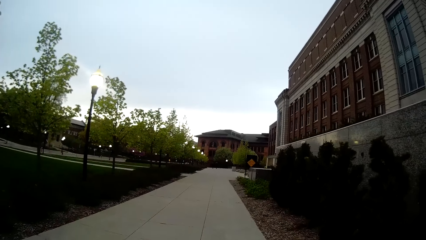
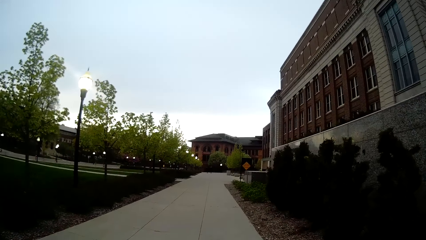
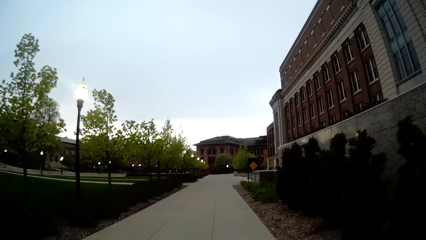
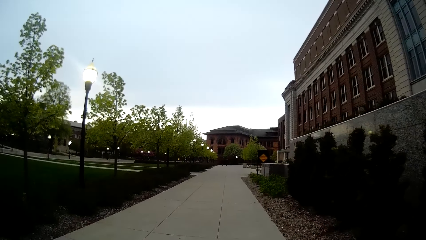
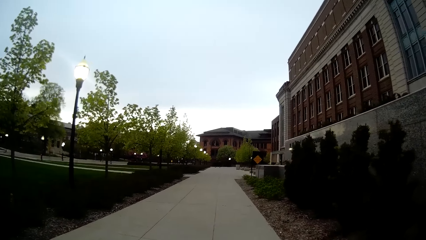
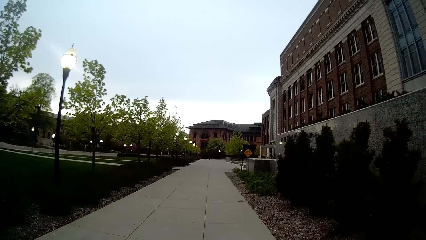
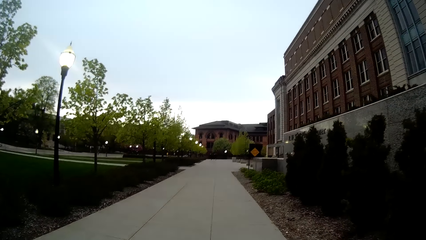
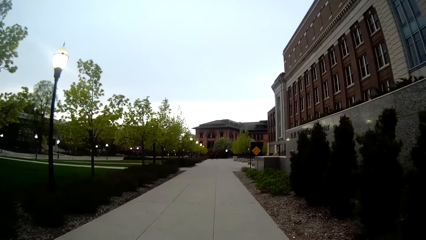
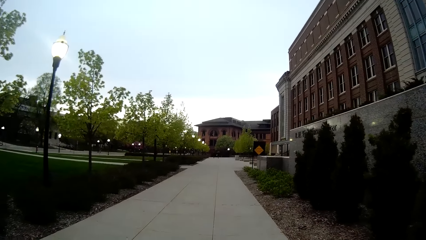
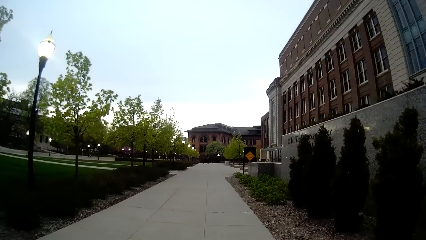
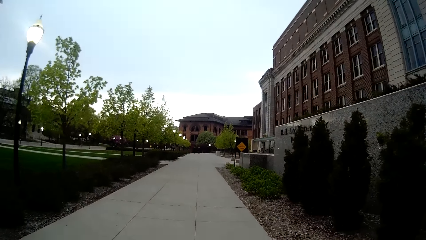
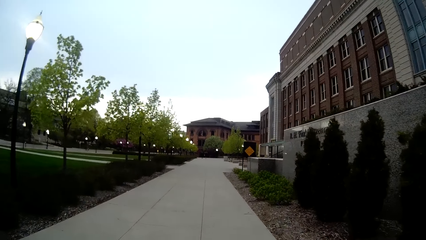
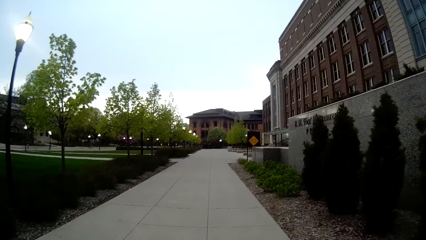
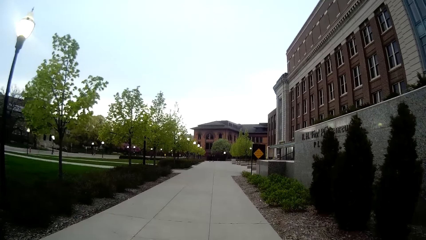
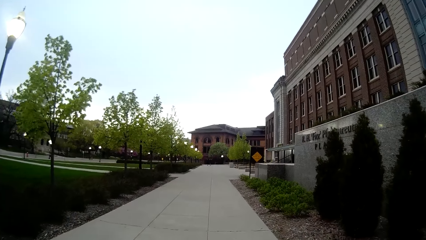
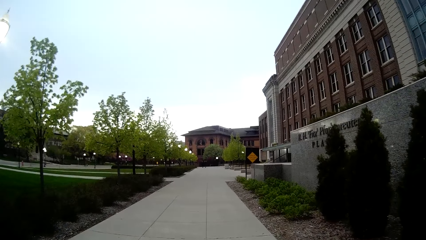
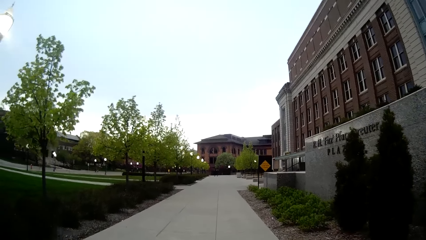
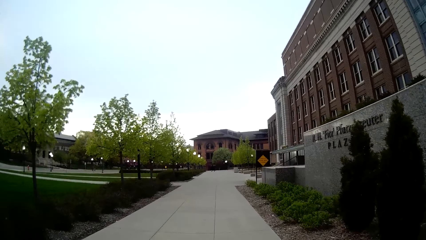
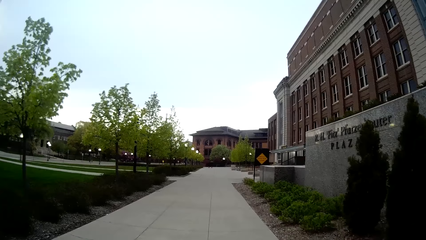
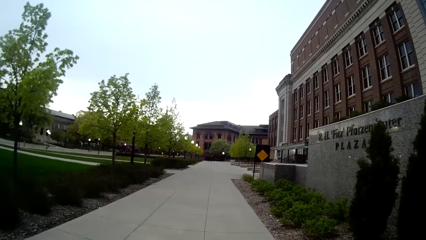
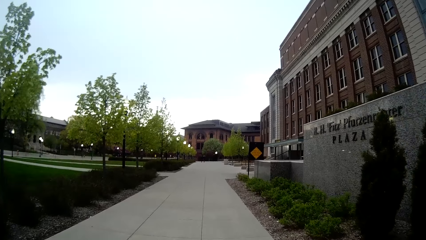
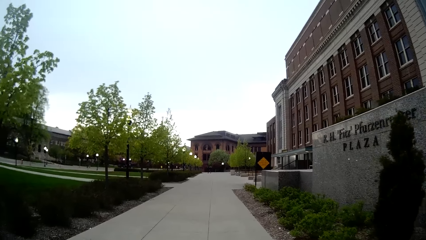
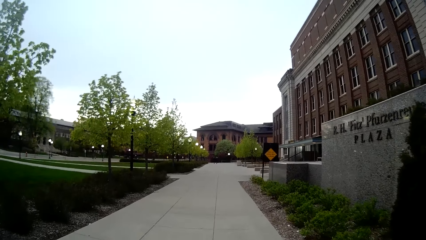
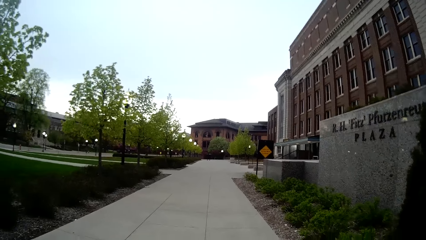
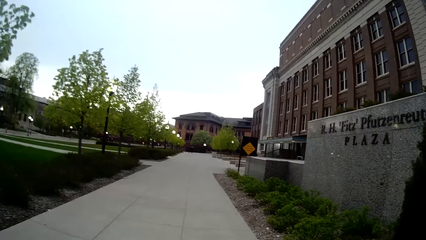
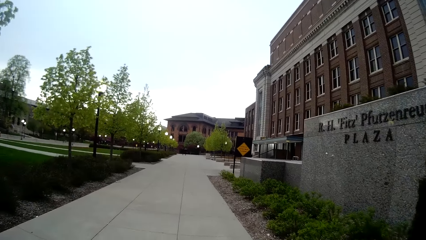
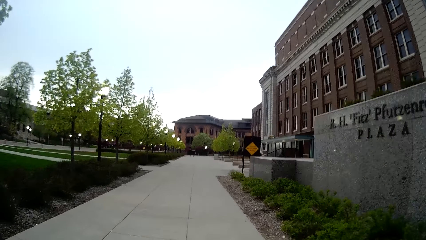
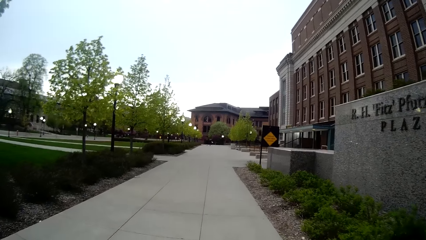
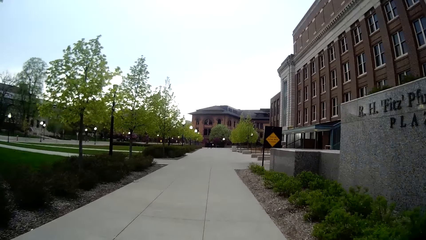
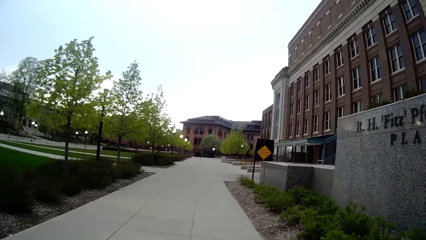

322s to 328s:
The camera wearer walks on the walkway.

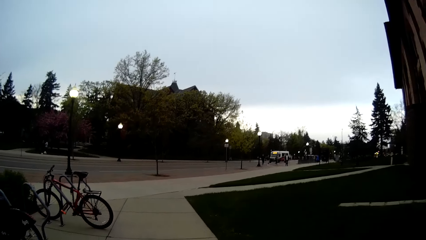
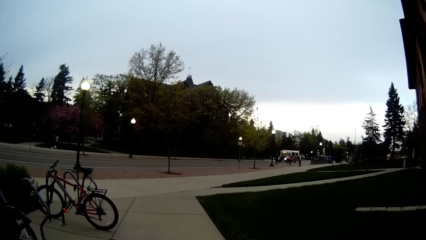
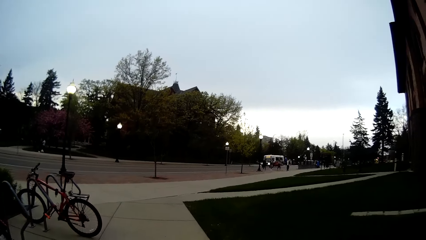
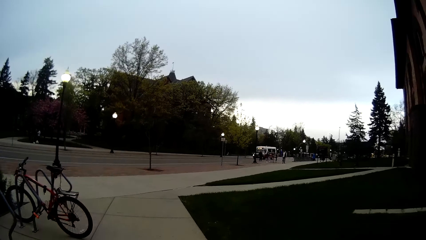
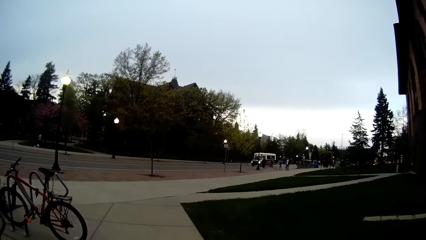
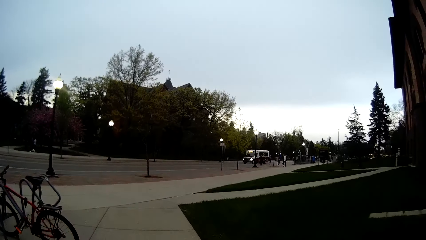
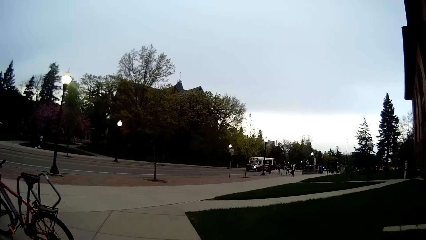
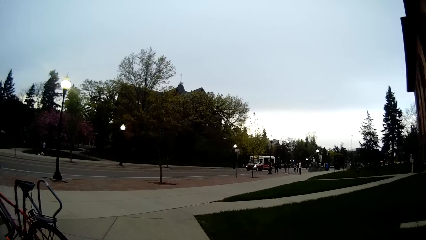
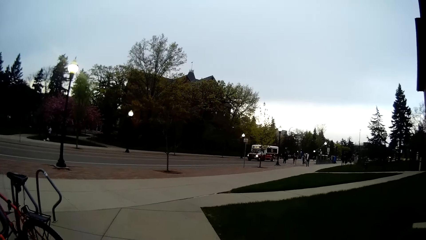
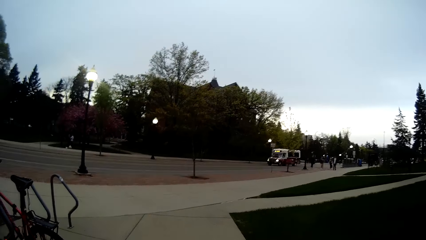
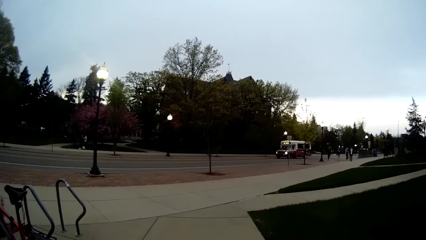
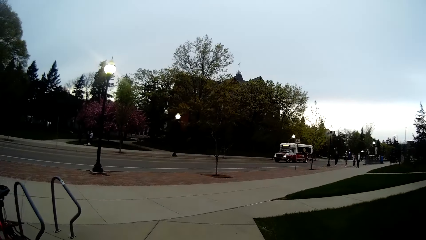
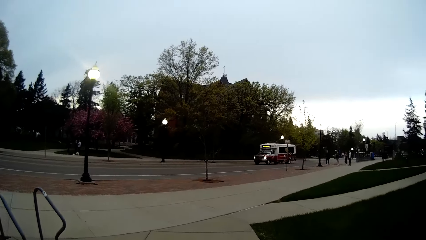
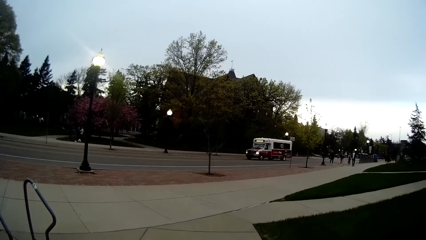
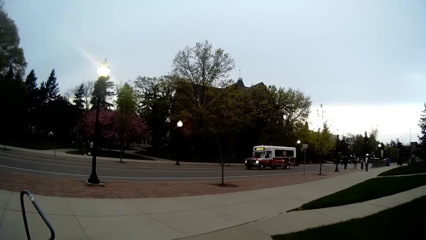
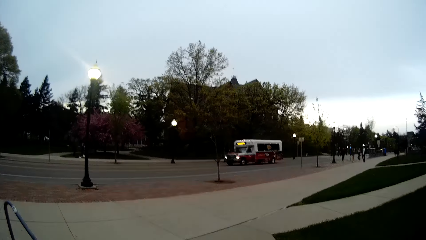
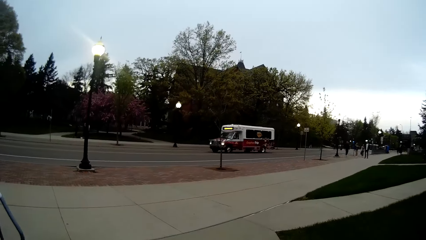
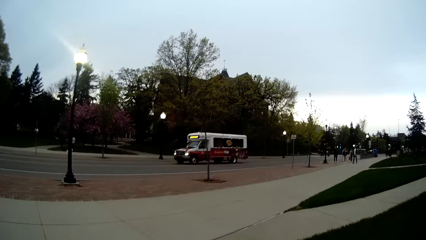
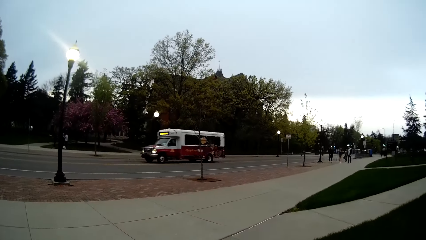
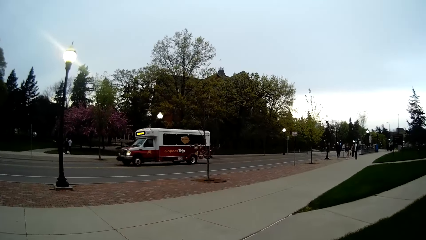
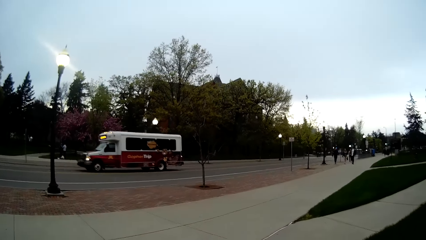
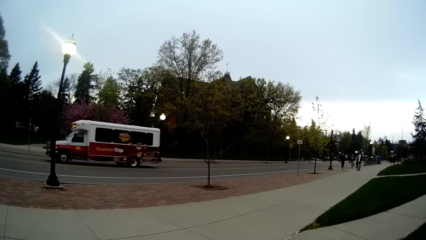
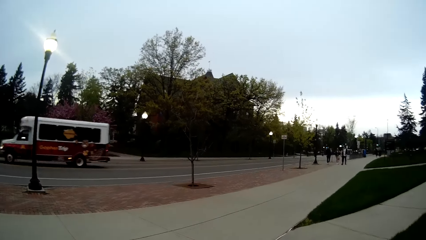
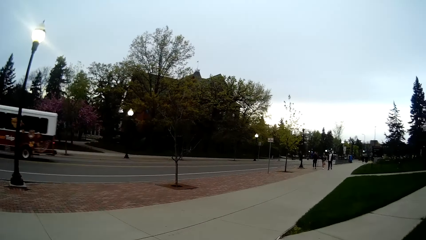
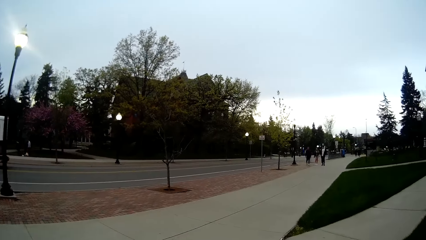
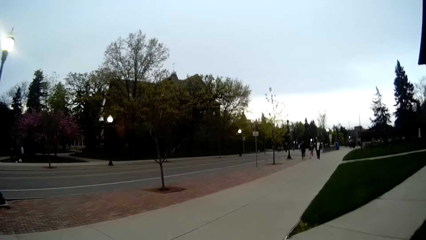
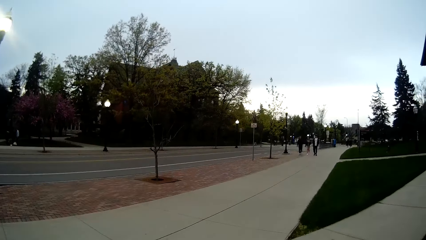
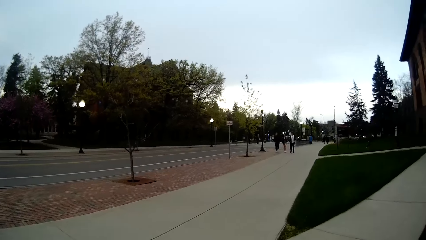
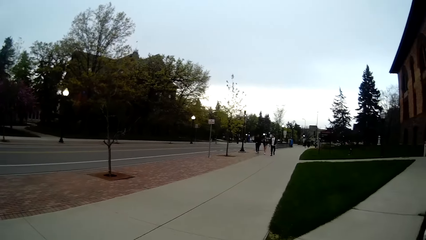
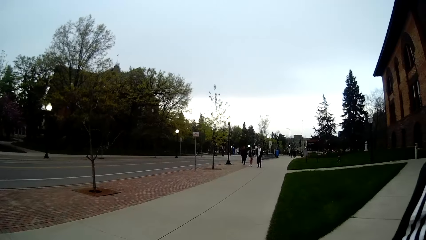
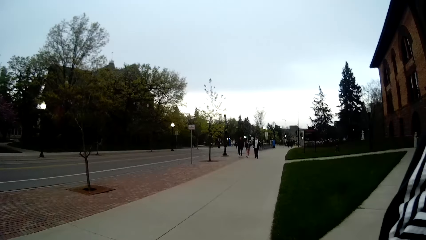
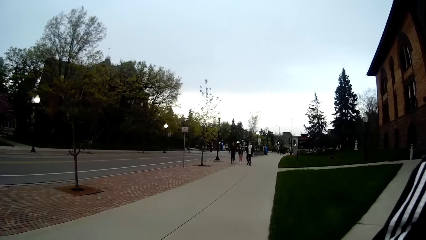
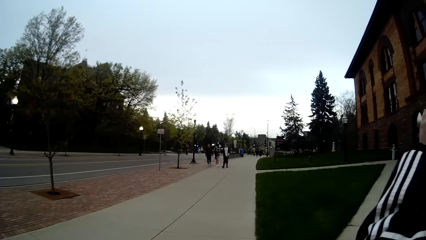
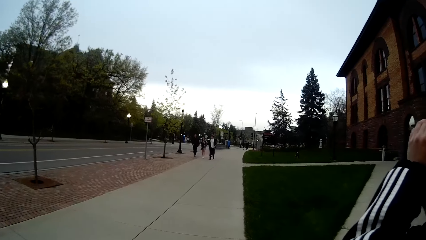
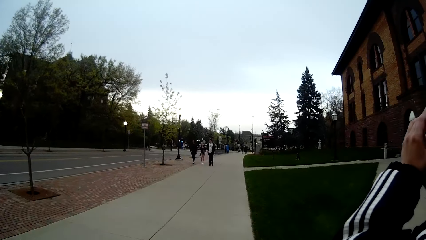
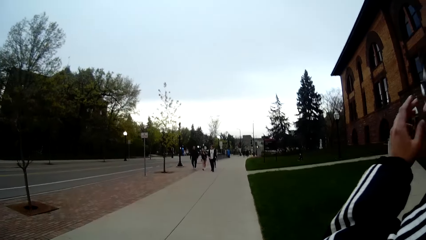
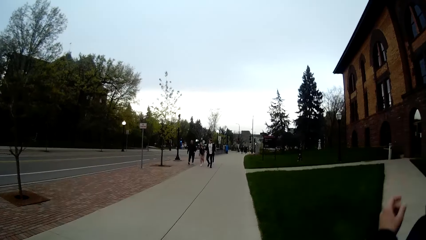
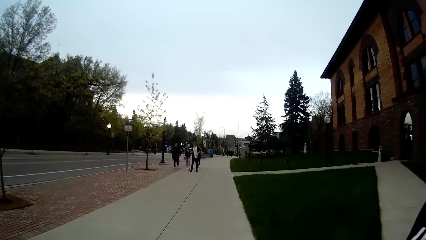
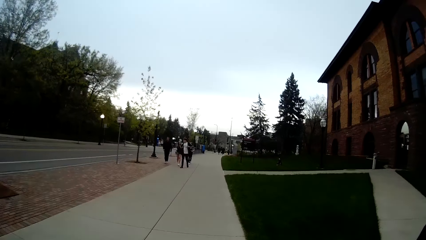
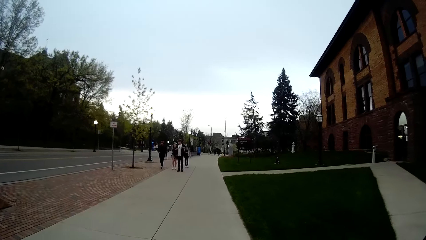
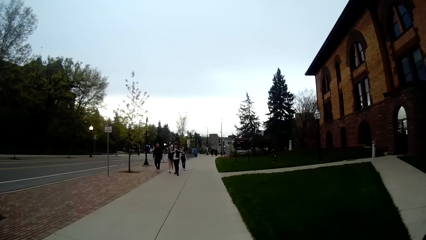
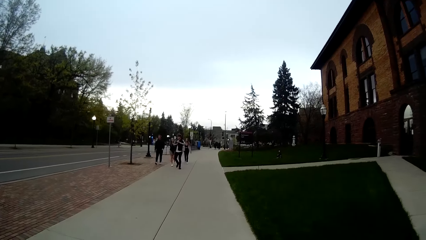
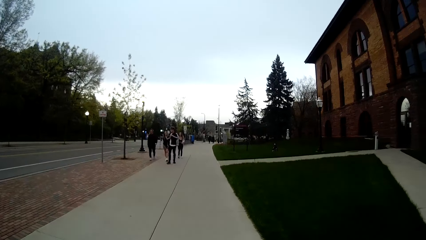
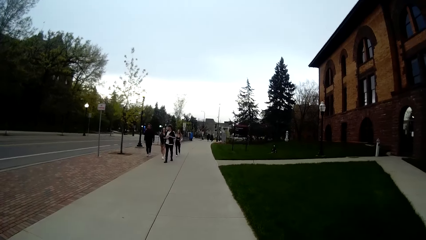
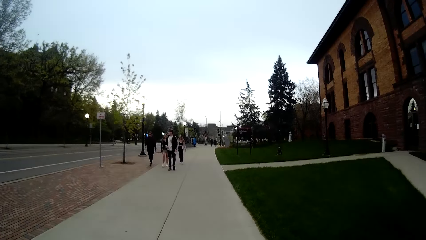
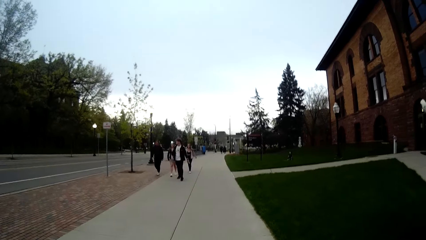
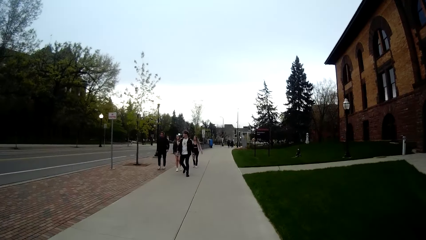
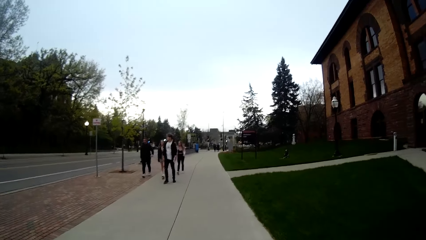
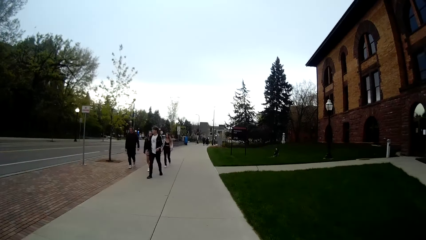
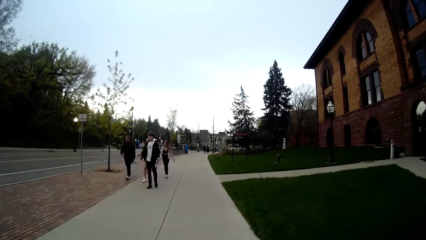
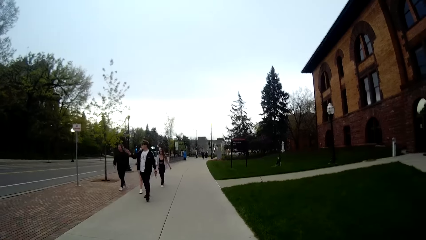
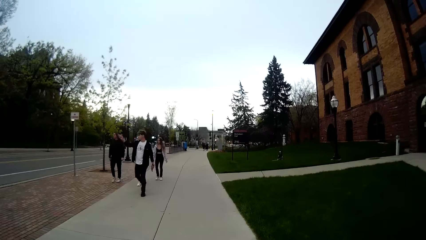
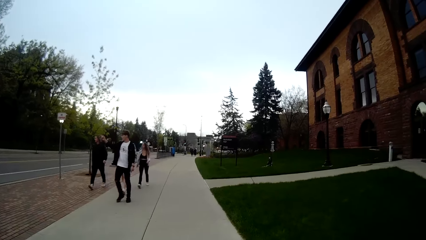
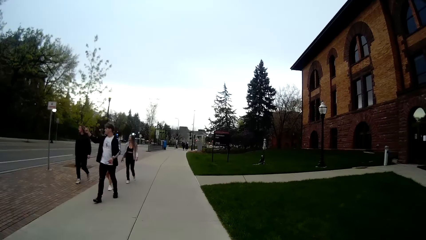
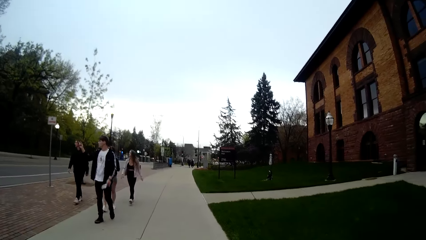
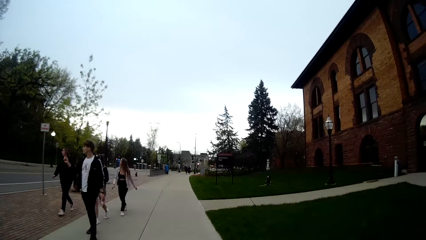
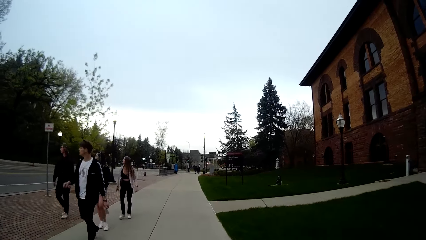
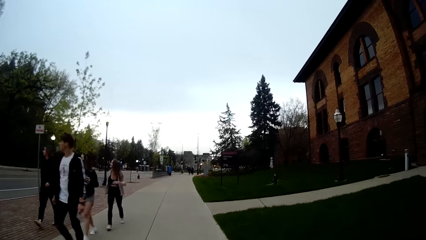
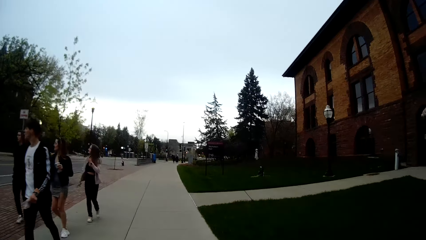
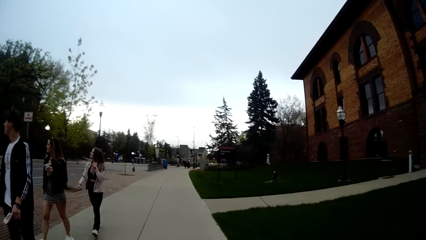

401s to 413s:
The camera wearer walks past a bicycle holder.
